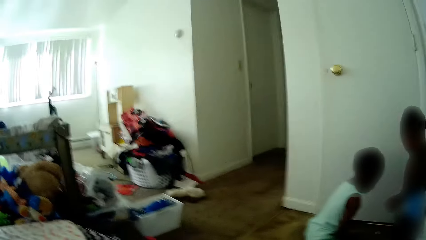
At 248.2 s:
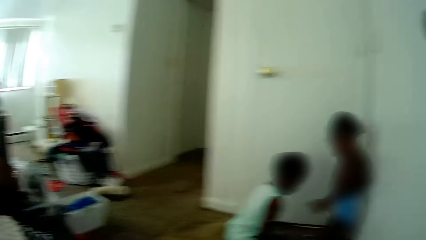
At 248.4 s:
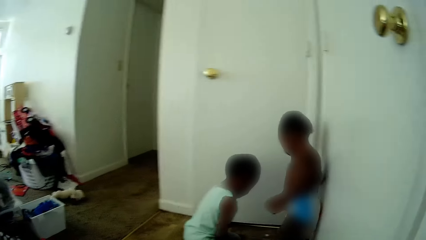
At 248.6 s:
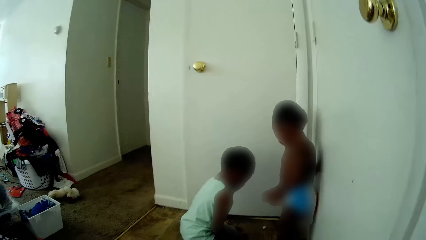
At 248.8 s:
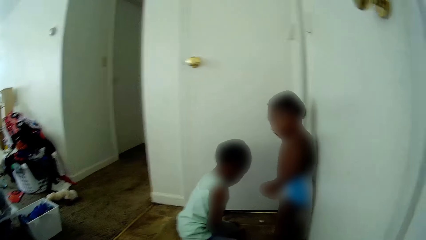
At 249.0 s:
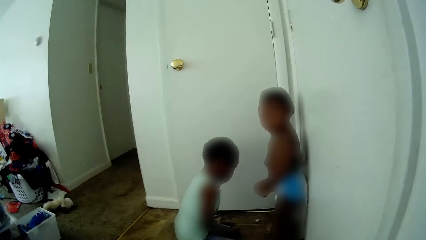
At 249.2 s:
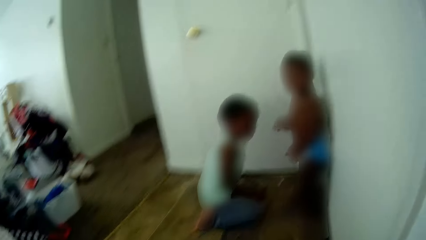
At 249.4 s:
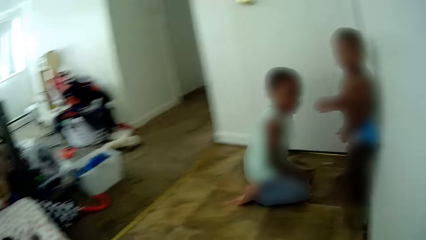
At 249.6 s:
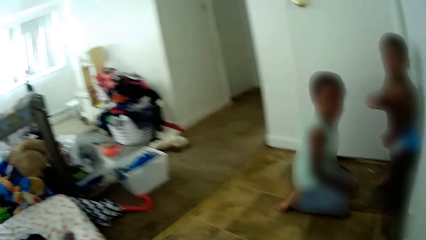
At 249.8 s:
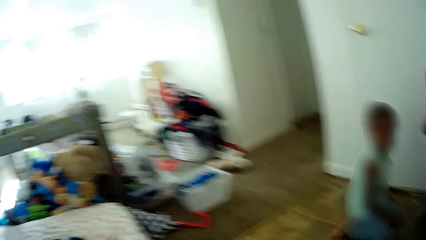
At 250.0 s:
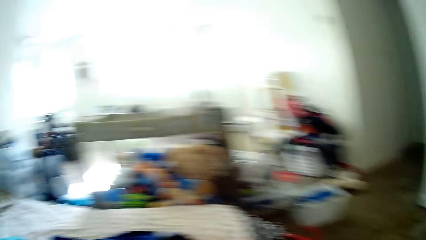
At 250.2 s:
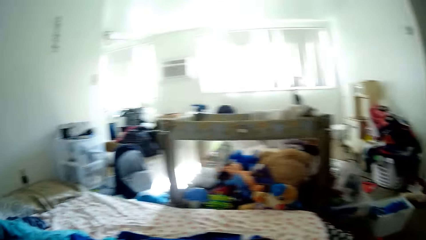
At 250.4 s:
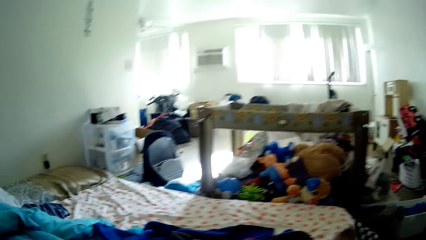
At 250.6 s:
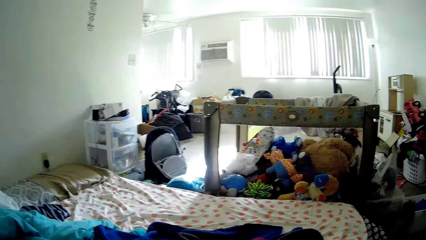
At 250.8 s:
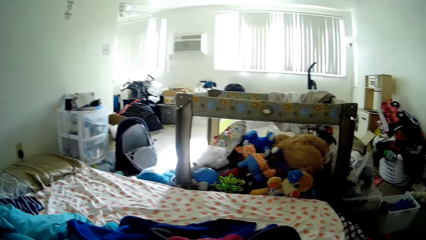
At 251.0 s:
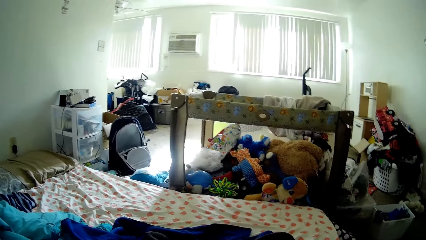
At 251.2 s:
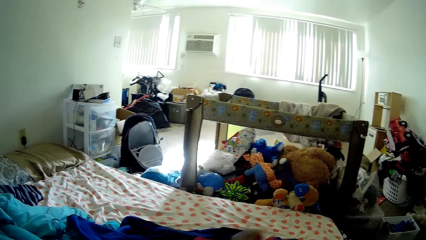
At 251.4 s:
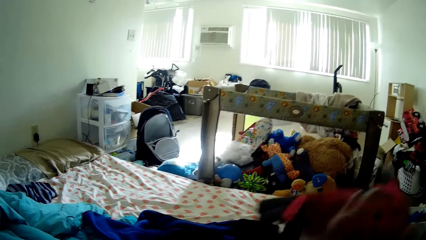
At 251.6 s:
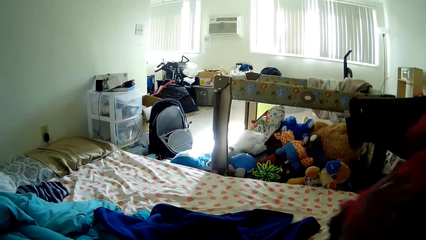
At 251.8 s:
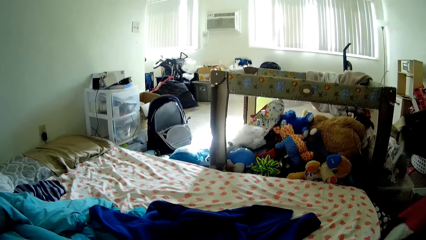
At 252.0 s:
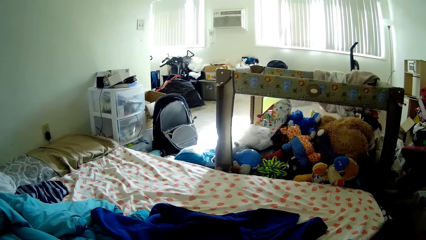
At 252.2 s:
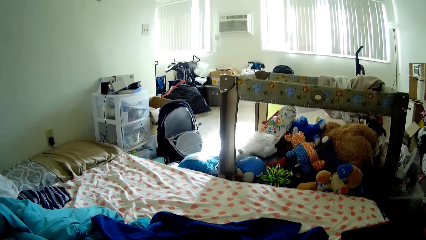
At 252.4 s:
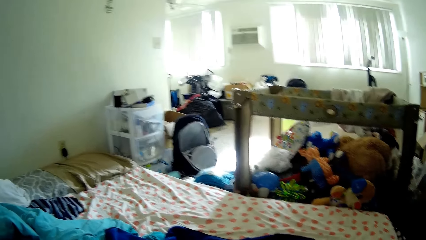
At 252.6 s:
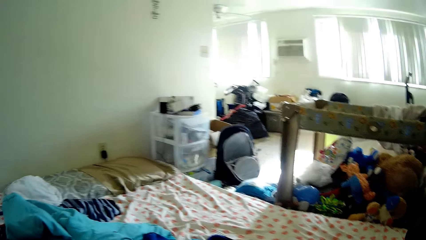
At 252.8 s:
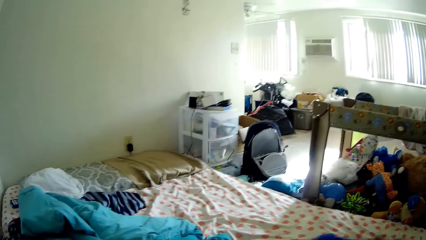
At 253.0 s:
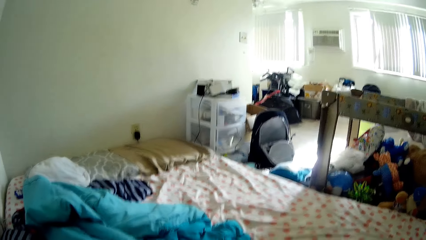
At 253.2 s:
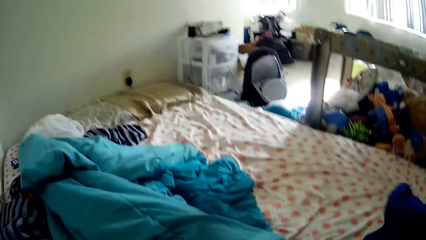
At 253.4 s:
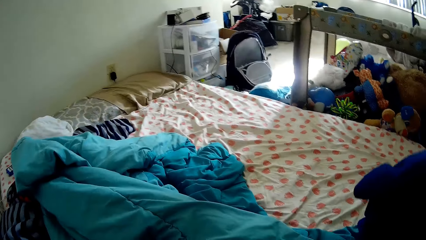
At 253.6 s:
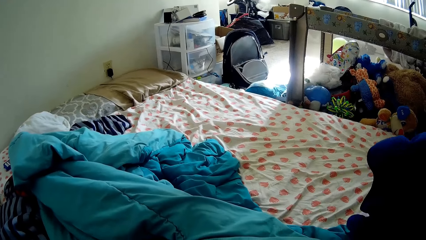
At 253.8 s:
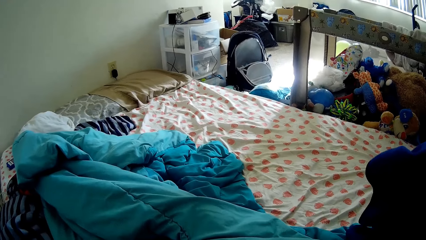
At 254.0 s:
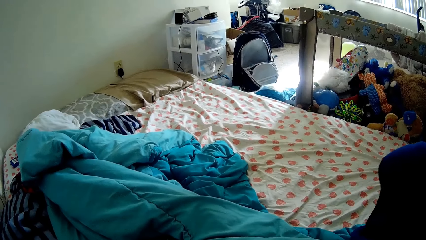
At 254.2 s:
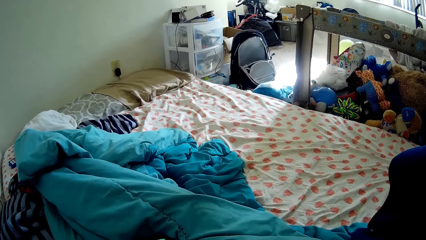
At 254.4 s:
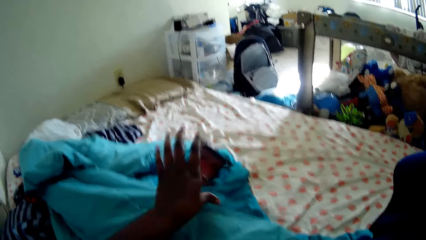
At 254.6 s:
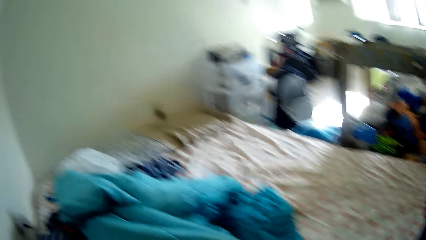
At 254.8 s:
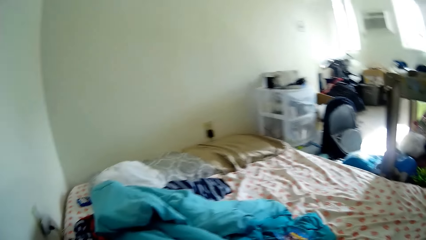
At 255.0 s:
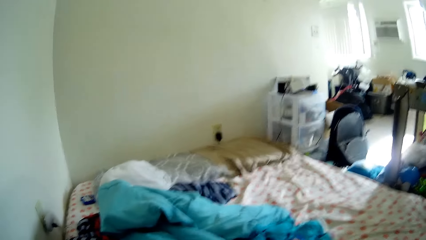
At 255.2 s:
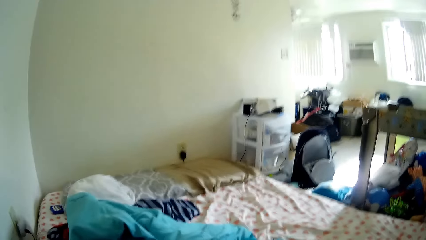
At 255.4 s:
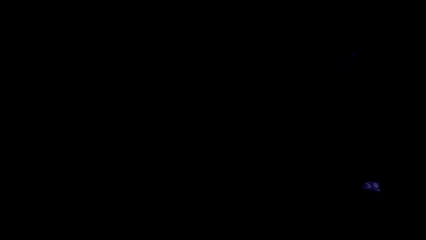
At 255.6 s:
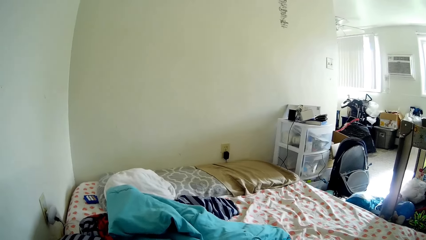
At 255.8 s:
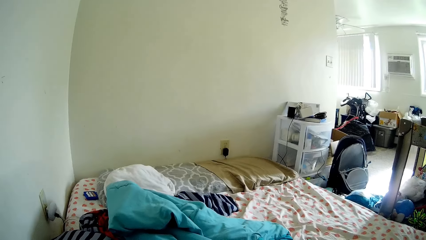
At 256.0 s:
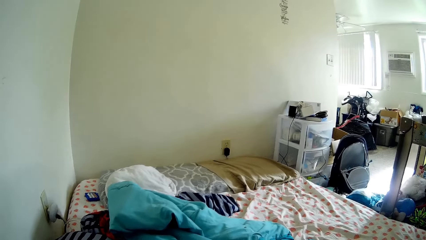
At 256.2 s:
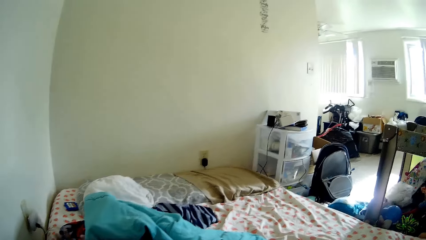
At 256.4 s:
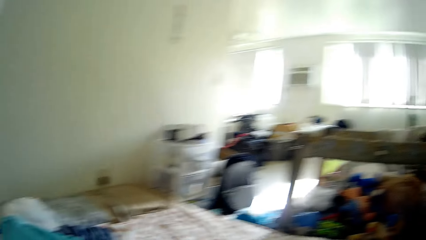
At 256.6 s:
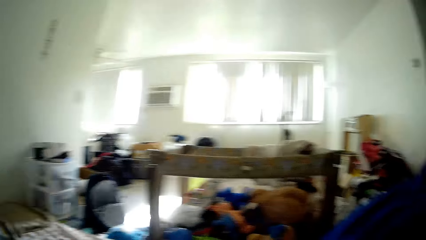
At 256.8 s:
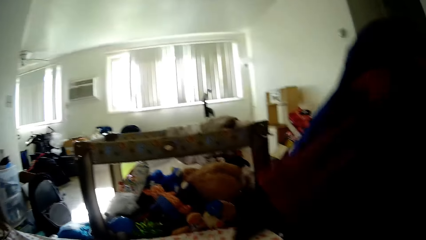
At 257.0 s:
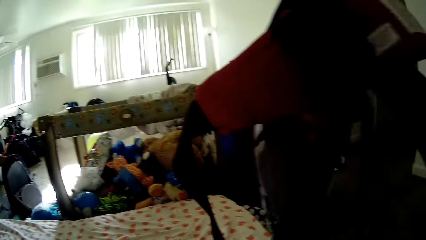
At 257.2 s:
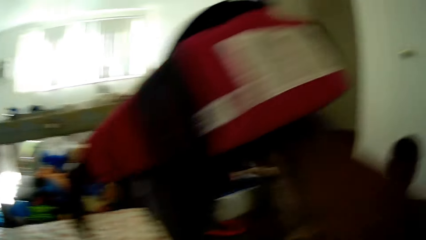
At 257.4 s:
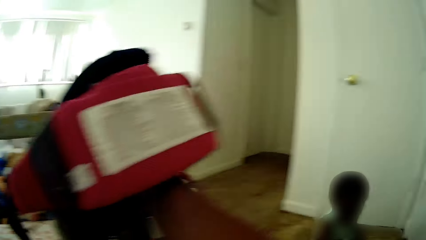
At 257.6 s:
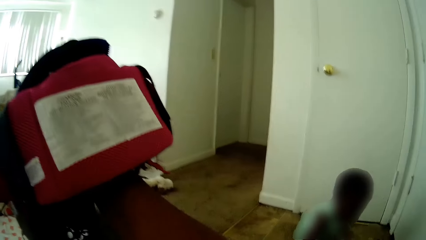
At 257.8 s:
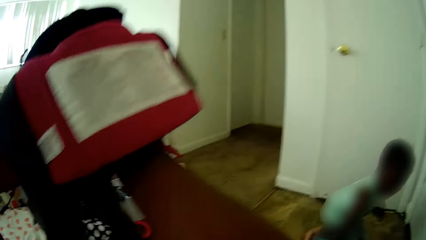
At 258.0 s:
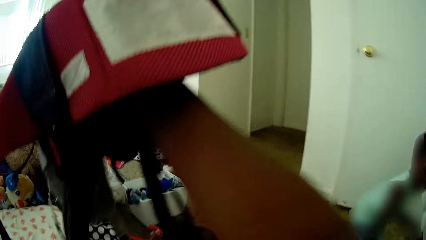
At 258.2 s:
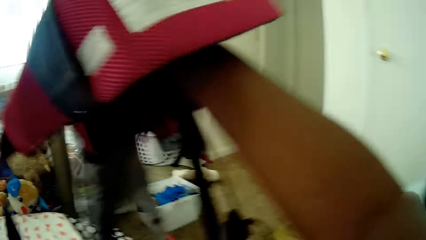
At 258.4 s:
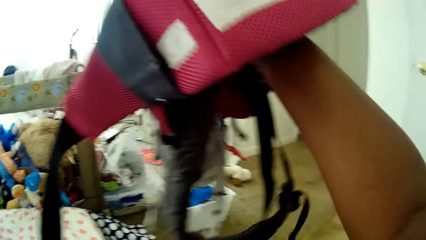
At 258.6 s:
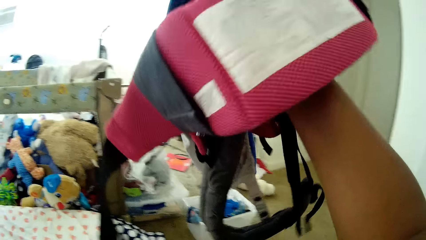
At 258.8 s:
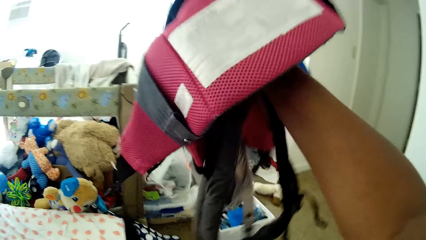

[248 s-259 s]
The camera wearer talks to a boy. They pick a baby carrier from the bed. They hold the bag. They move the cloth on the bed. They talk to a baby.

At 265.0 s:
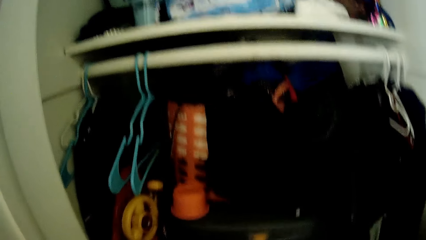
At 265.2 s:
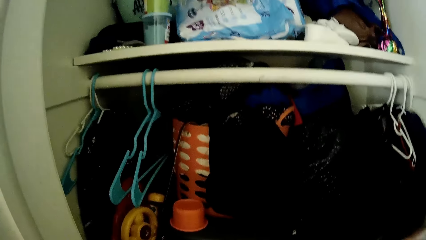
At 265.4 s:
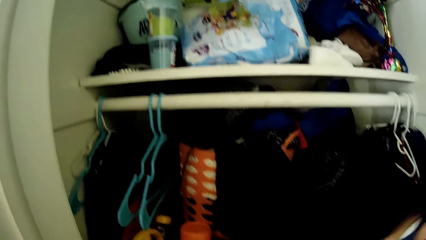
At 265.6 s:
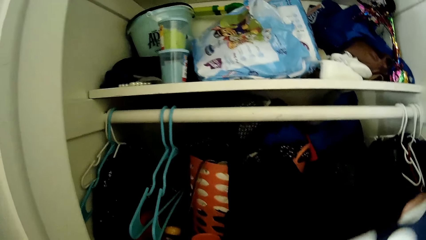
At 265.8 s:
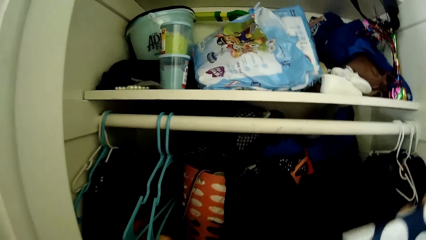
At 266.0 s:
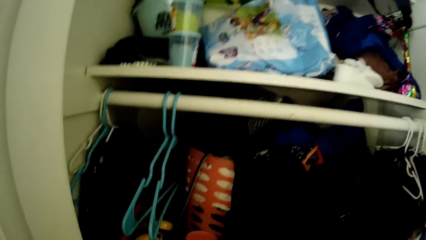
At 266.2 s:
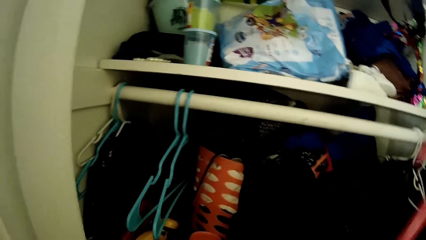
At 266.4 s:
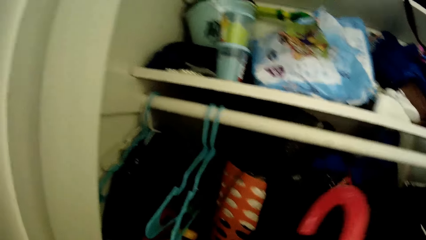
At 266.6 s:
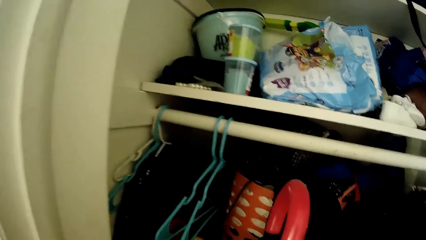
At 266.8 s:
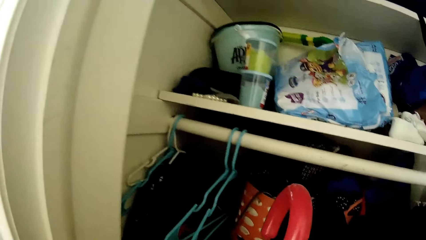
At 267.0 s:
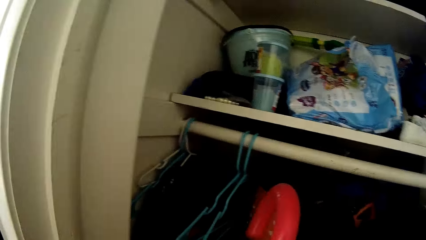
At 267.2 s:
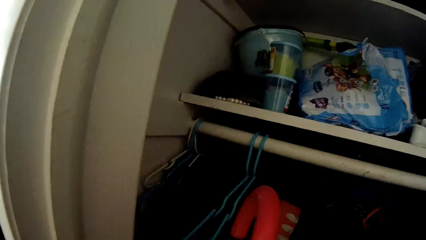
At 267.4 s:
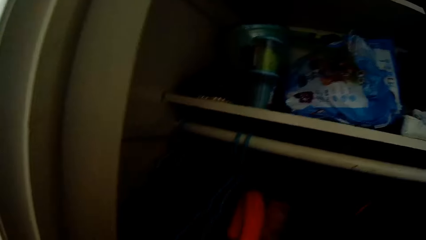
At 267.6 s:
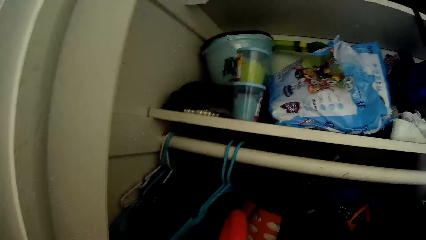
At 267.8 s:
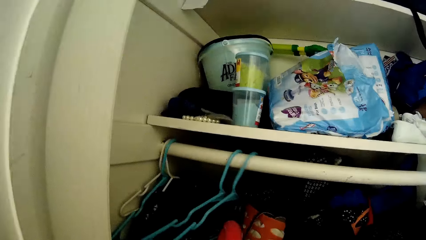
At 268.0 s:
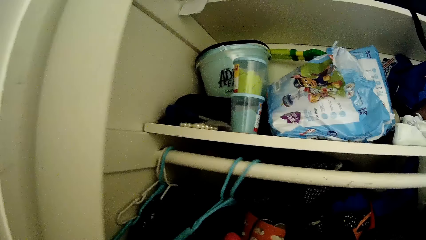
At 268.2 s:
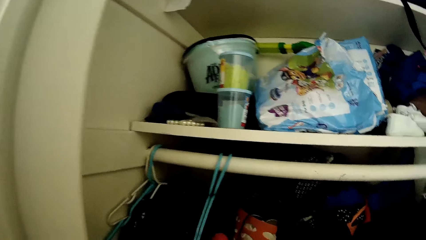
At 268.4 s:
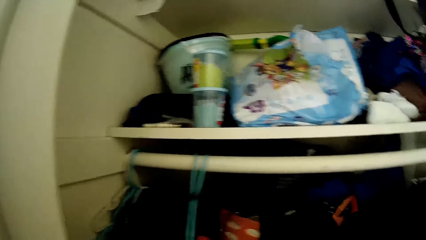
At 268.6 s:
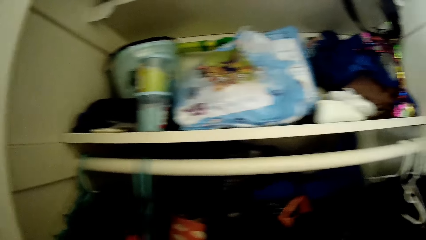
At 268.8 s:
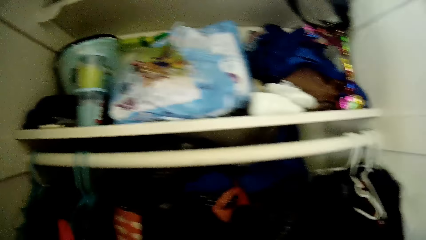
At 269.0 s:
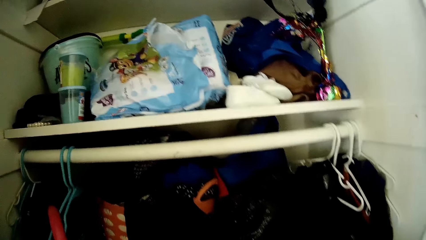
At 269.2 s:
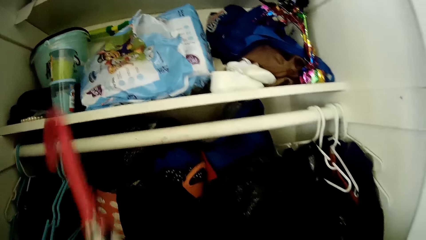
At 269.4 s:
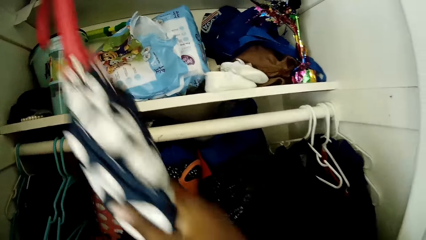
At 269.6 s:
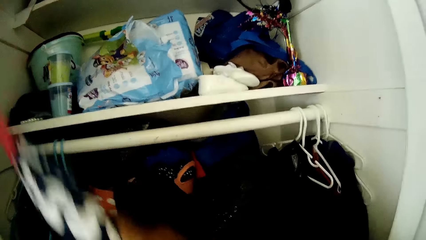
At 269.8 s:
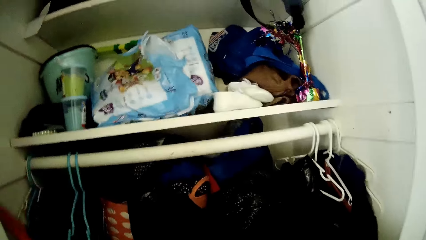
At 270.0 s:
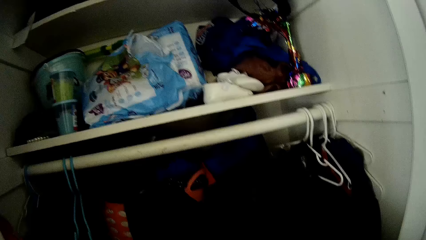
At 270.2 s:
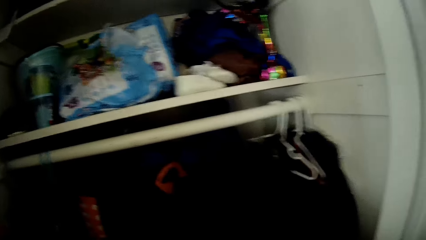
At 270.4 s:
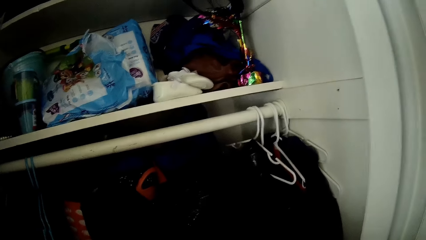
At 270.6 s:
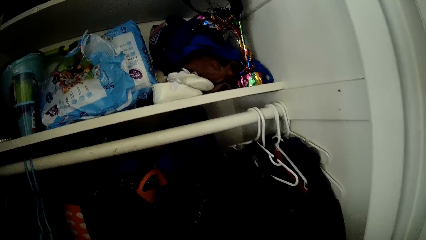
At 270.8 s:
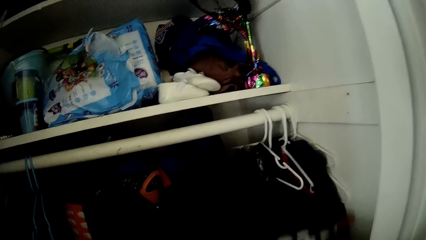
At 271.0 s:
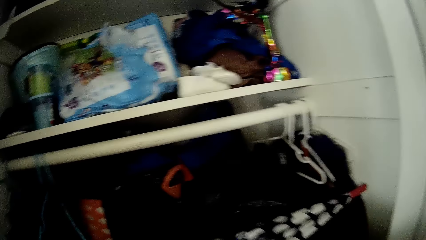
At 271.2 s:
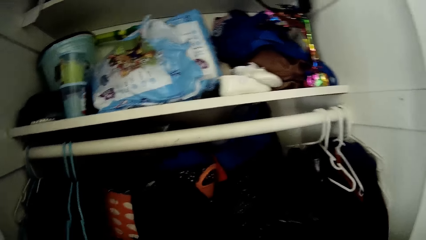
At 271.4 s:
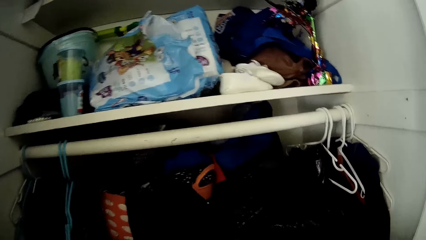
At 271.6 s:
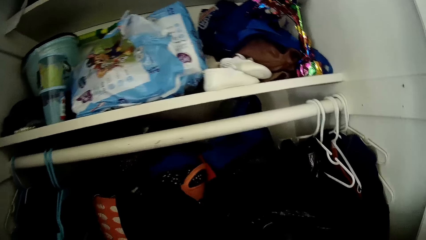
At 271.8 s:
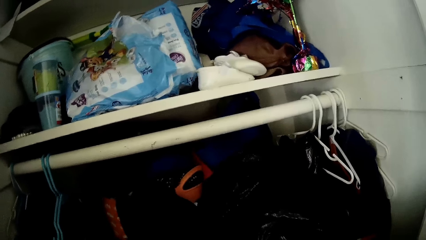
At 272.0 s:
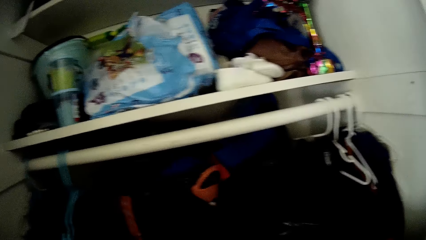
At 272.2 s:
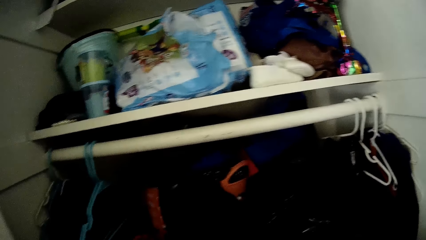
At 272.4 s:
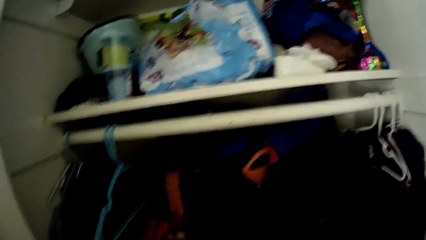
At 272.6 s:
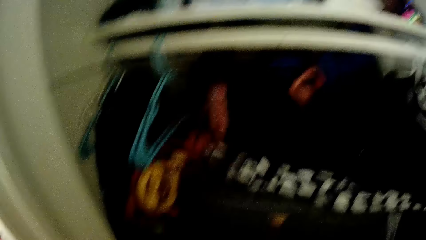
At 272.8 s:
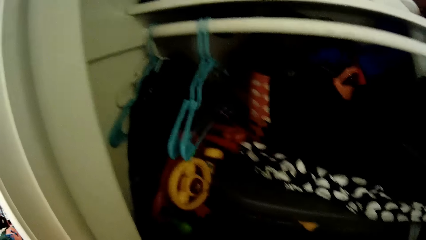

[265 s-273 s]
The camera wearer puts the bag in the wardrobe. She places an umbrella in the cupboard with her right hand. She takes the cloth in the wardrobe.
